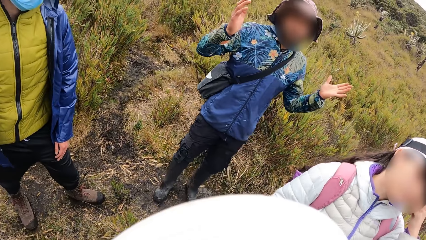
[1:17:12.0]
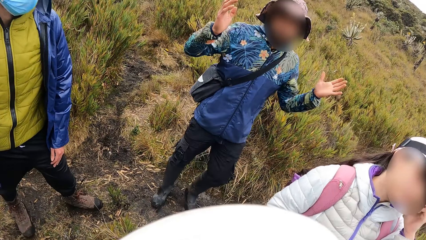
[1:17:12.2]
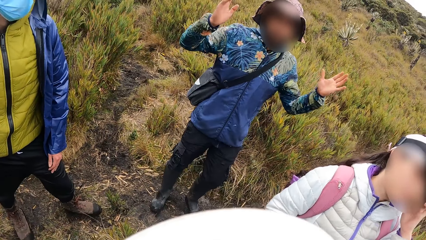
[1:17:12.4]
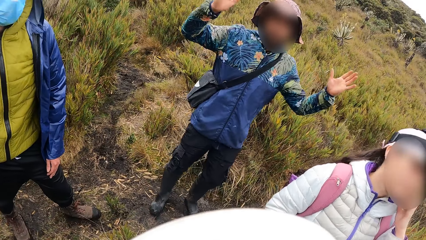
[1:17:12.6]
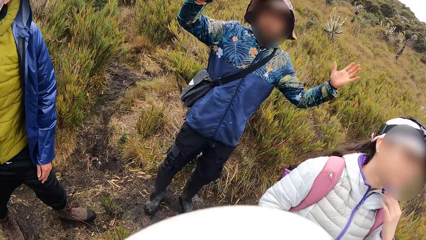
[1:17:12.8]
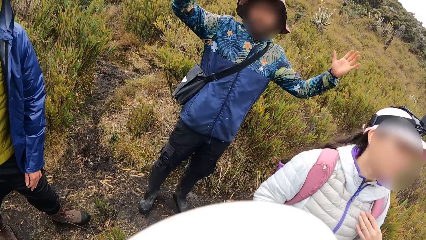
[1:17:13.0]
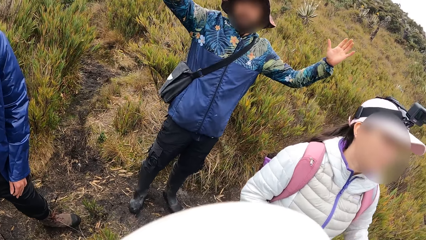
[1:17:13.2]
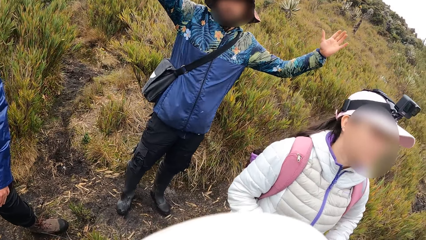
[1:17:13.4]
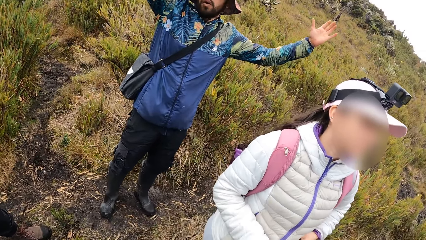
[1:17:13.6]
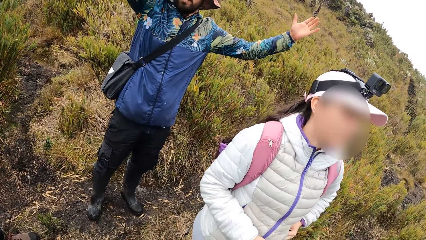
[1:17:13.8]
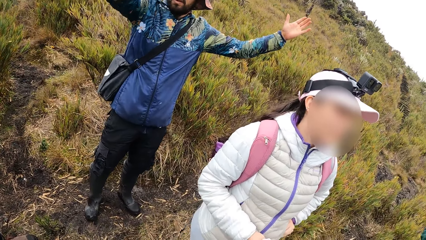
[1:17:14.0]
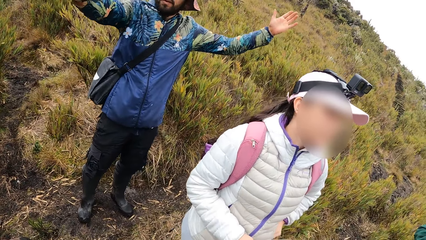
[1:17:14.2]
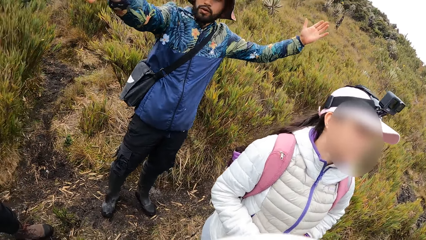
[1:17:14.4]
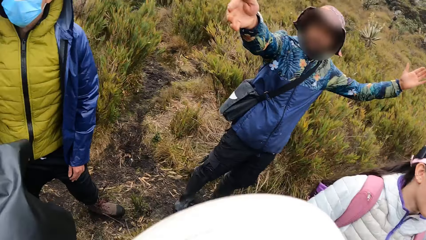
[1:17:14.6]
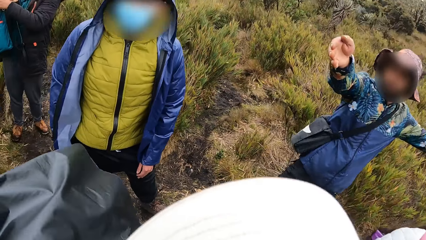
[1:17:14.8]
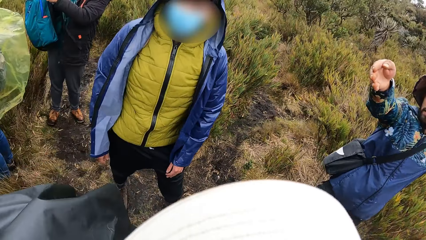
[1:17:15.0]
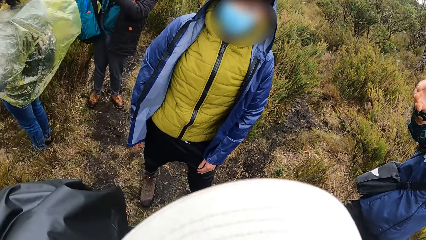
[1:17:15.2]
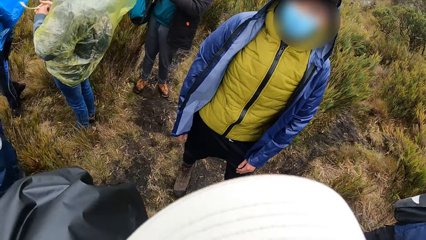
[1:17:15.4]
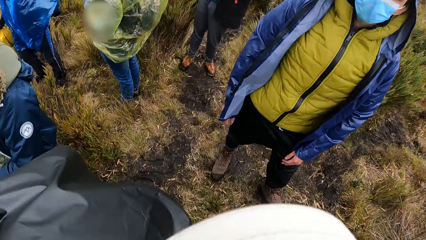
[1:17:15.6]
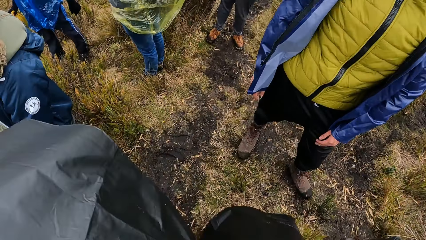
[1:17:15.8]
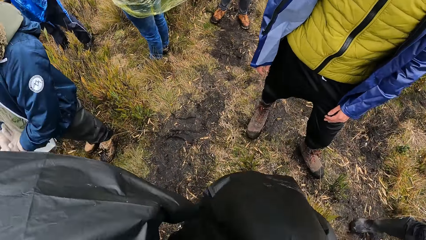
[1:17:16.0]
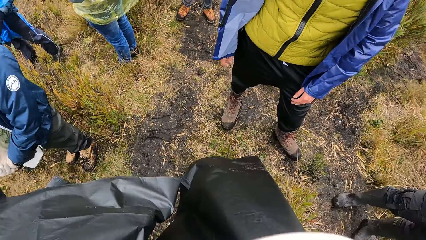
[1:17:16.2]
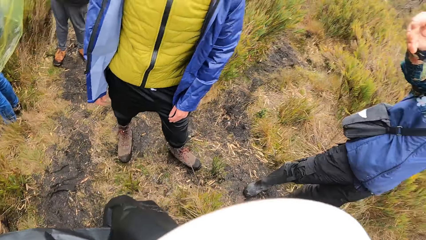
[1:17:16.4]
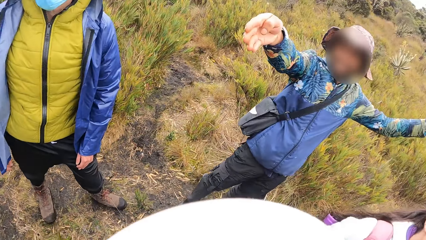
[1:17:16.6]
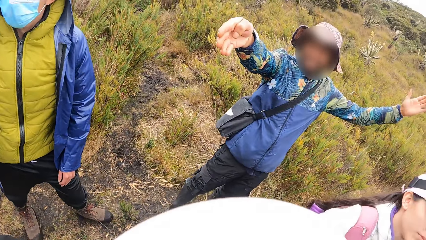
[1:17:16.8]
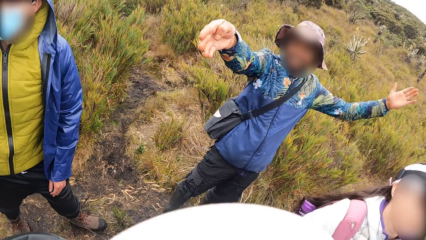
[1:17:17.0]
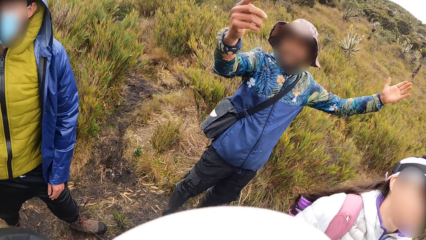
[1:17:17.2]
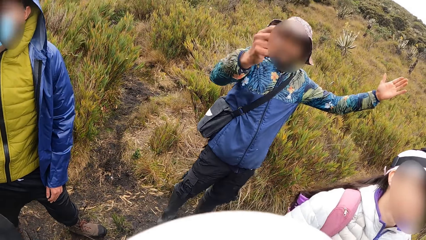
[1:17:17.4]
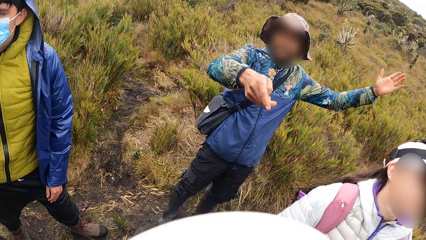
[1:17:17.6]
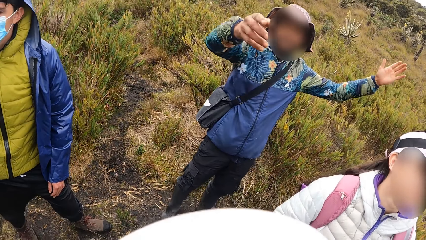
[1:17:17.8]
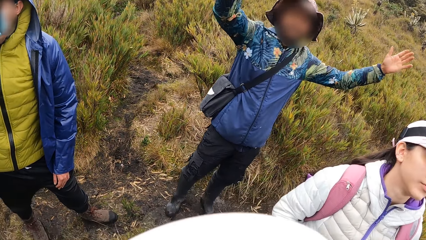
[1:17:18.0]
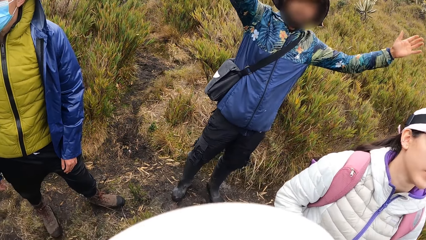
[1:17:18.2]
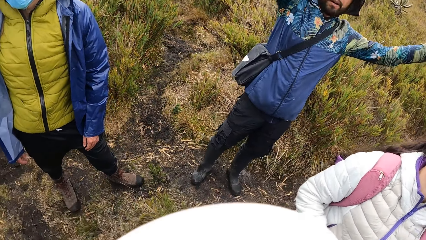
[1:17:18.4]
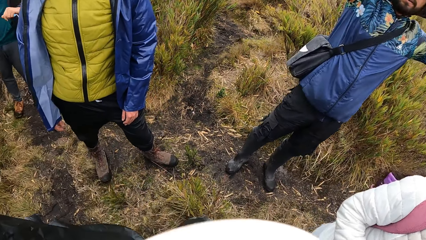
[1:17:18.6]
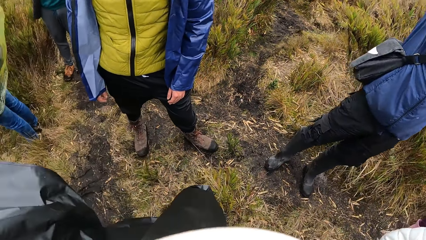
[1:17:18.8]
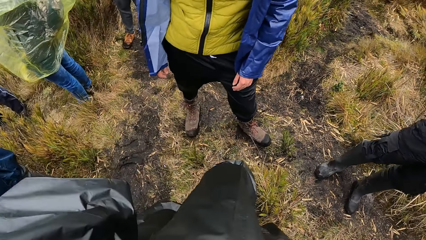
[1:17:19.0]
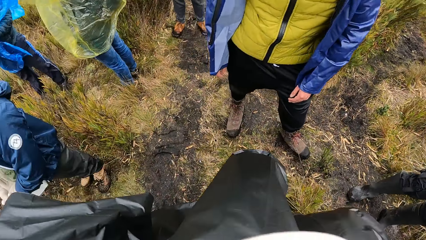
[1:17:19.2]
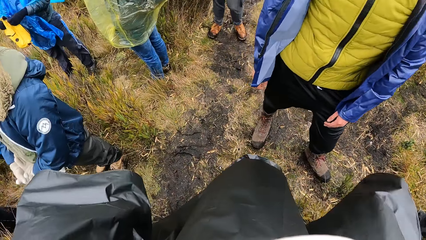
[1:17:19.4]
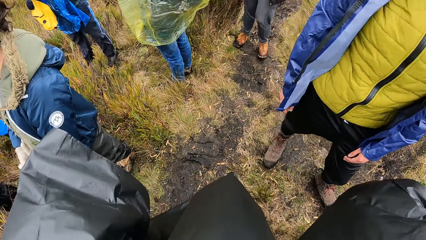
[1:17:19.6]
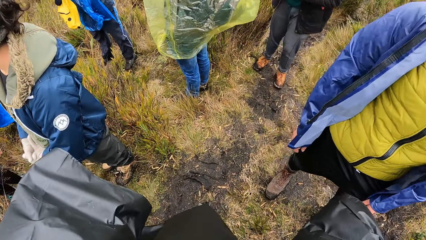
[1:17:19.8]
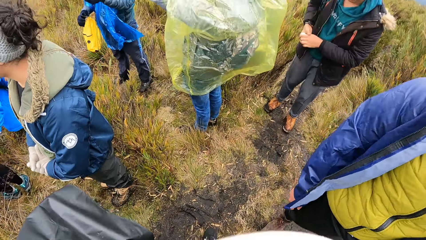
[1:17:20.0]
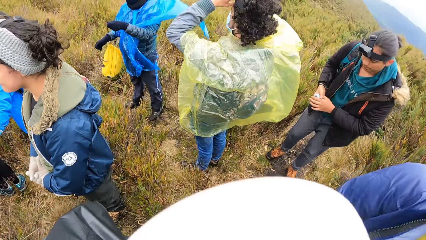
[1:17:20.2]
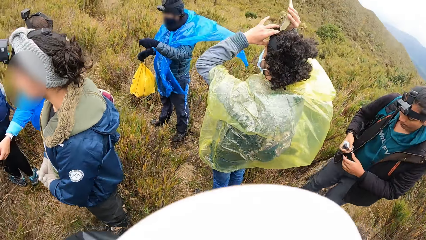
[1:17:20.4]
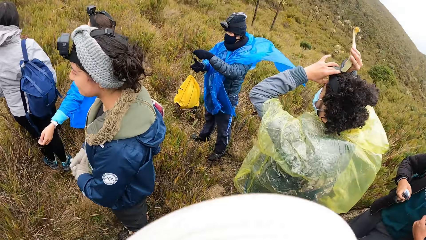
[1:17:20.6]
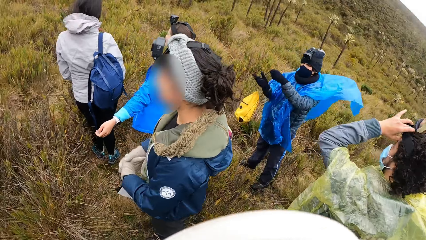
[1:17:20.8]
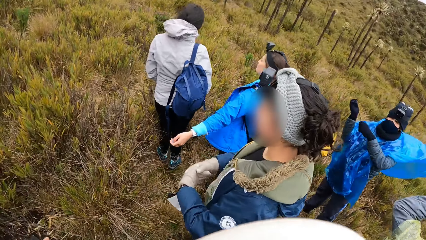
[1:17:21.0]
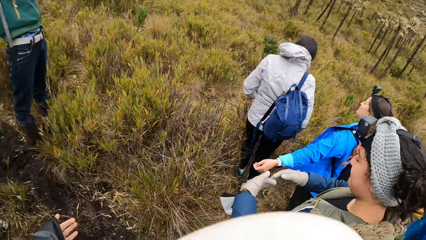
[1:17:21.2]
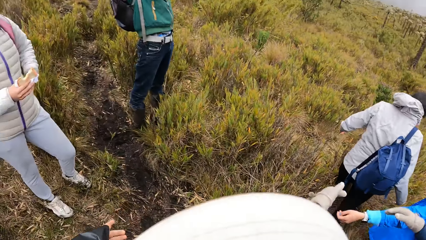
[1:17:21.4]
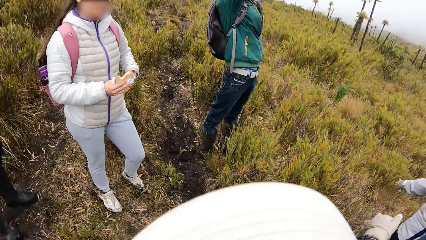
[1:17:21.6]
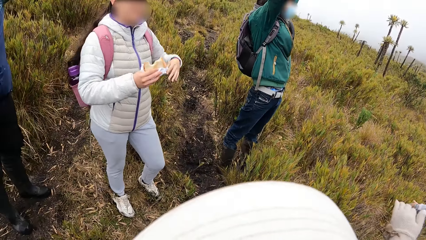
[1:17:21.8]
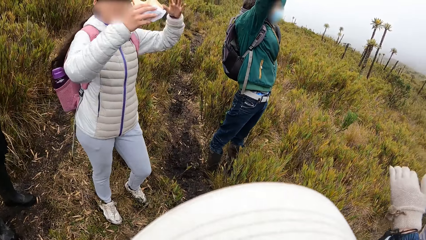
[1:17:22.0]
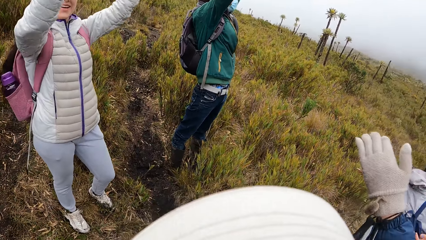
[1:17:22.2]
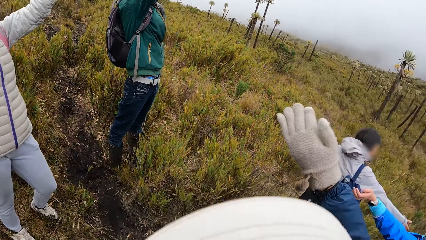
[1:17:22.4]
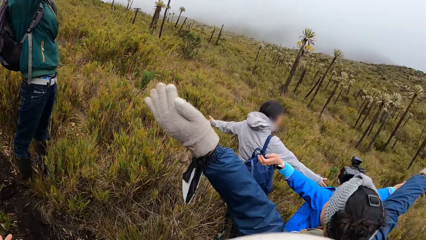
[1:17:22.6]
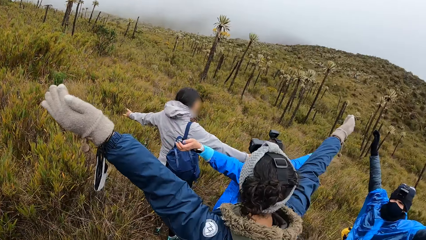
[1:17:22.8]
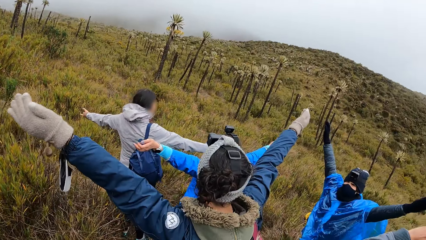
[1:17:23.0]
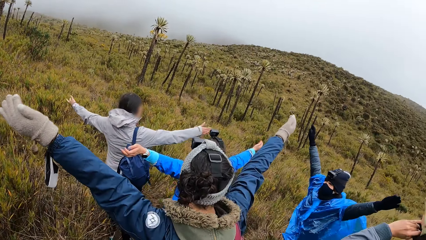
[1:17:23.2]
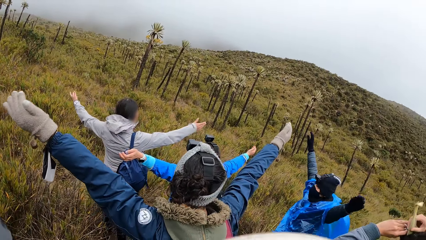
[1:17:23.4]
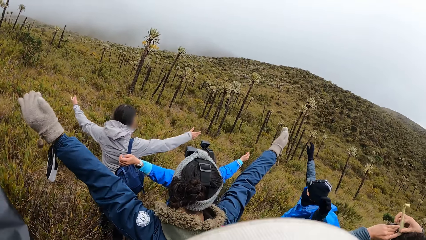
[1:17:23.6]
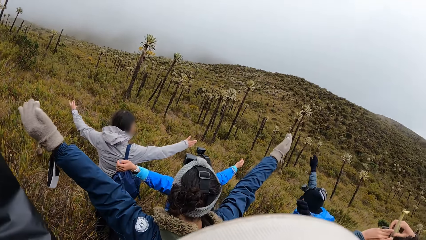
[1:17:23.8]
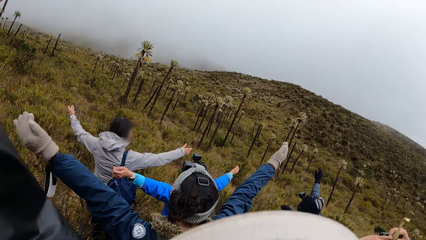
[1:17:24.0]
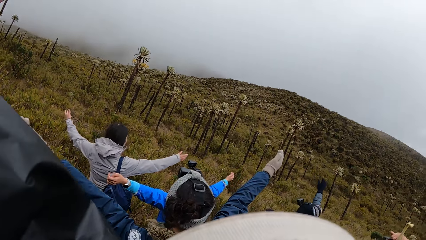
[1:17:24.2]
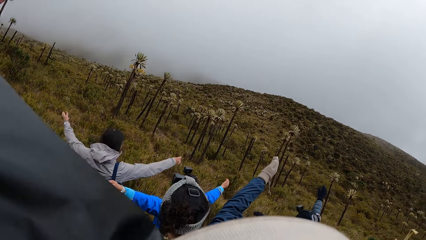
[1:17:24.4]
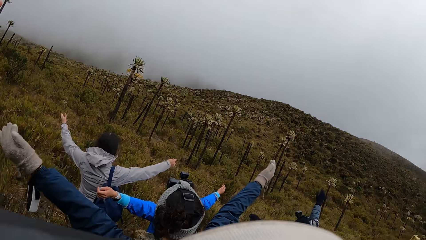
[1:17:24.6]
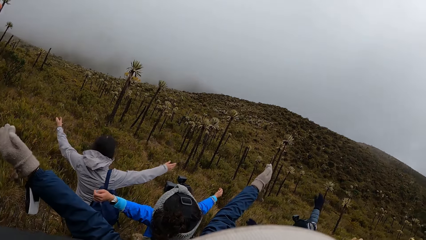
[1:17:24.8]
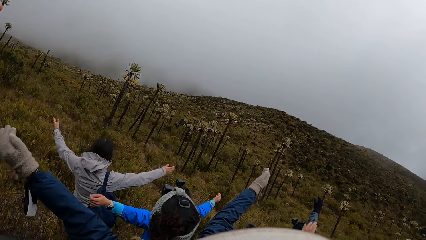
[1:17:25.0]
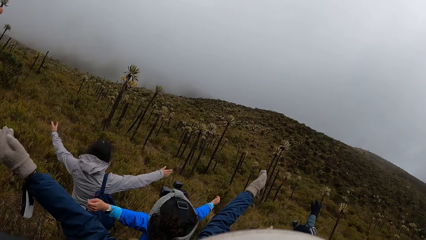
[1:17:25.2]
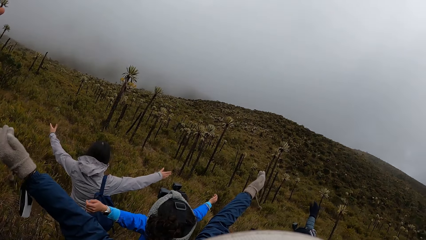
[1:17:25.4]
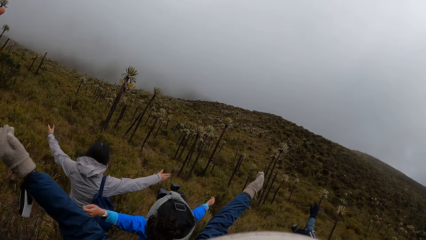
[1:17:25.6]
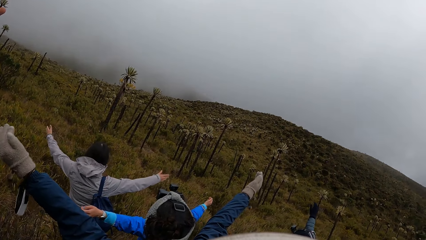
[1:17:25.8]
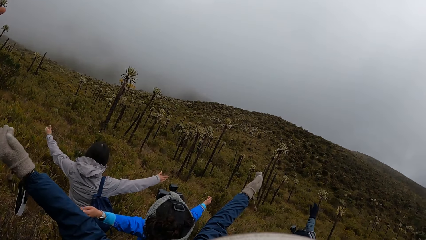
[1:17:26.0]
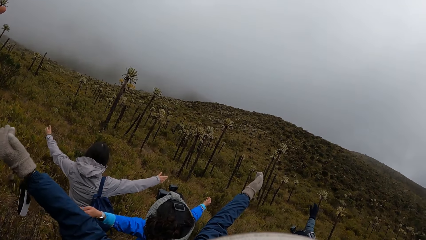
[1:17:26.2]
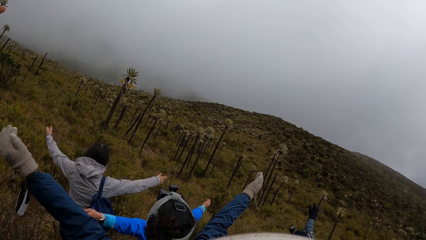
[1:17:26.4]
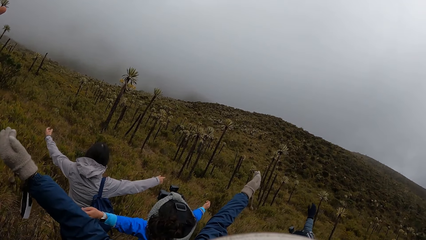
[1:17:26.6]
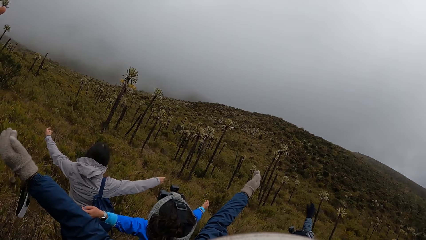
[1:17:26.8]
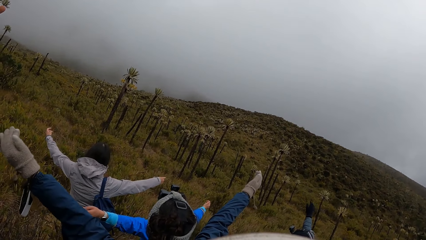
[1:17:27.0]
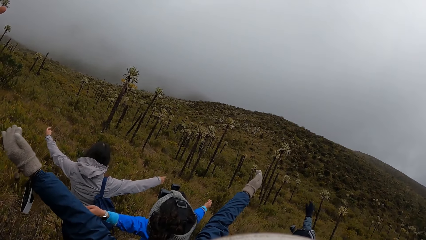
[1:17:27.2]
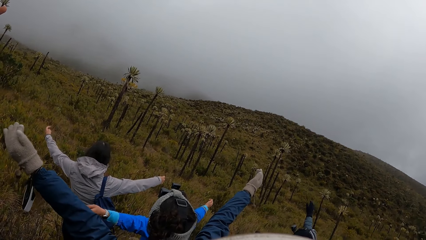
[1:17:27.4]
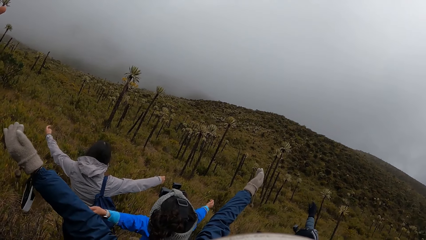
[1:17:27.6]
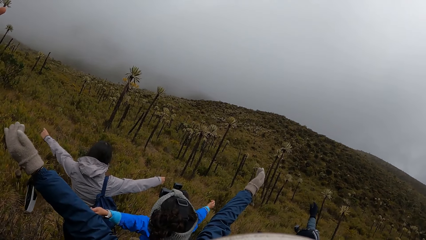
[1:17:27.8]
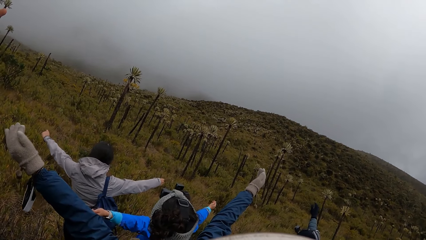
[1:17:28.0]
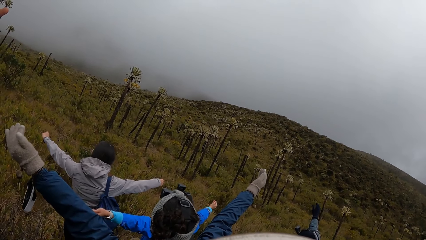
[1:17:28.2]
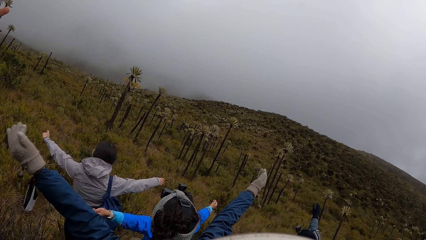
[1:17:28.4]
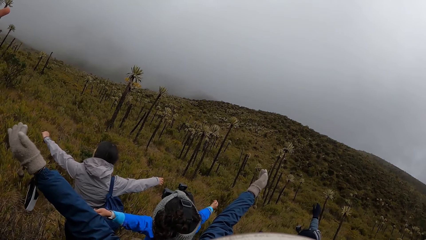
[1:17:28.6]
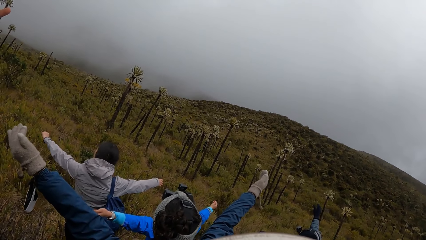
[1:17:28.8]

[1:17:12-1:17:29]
The camera wearer looks around. A man points at the camera wearer. The camera wearer stretches out his hands with a group of people. He and the rest look forward.
